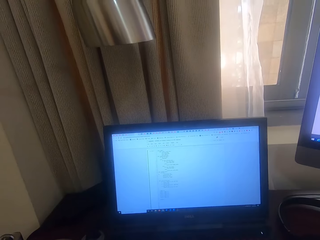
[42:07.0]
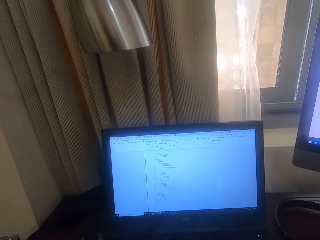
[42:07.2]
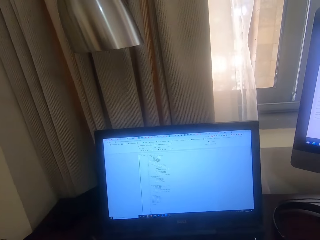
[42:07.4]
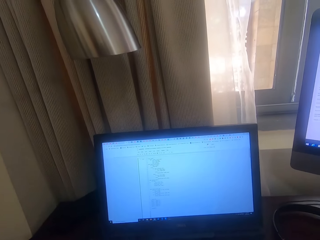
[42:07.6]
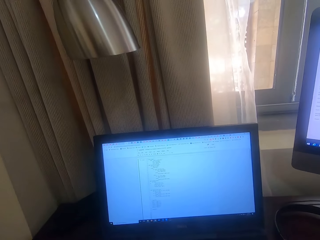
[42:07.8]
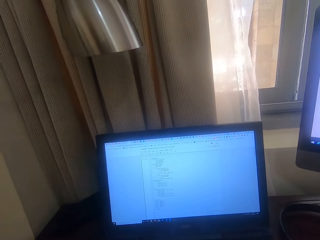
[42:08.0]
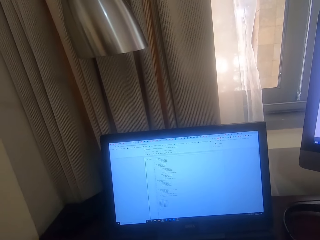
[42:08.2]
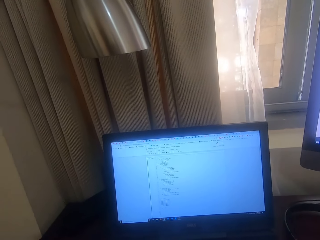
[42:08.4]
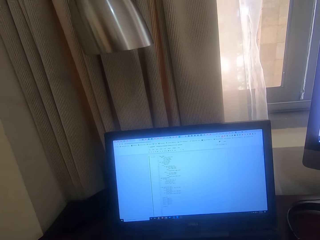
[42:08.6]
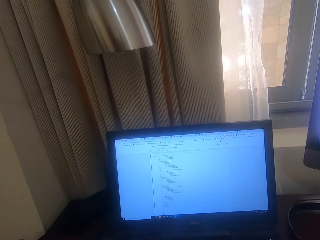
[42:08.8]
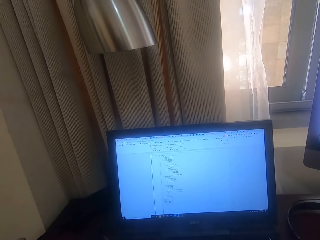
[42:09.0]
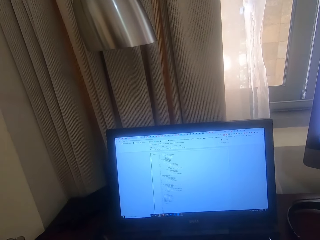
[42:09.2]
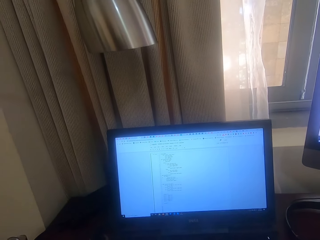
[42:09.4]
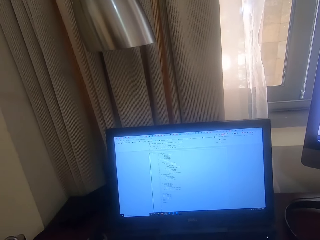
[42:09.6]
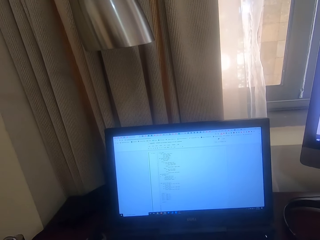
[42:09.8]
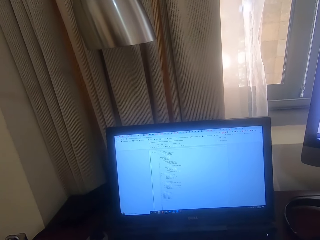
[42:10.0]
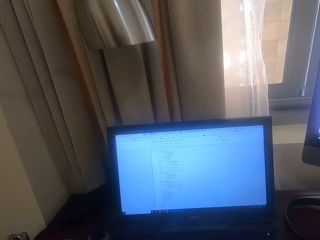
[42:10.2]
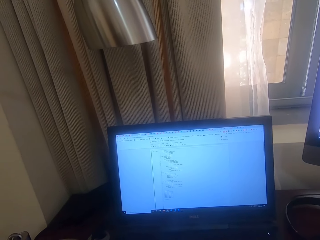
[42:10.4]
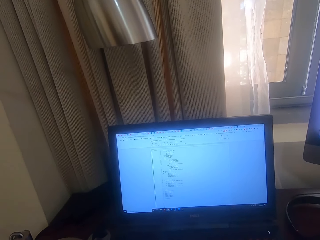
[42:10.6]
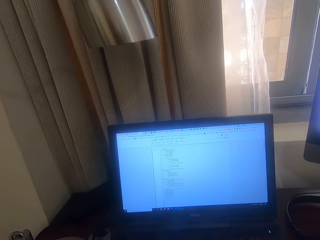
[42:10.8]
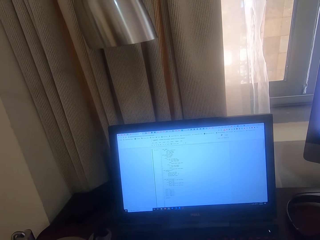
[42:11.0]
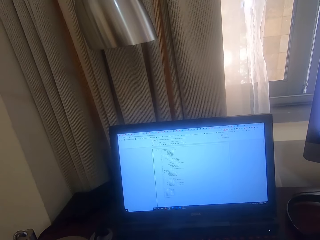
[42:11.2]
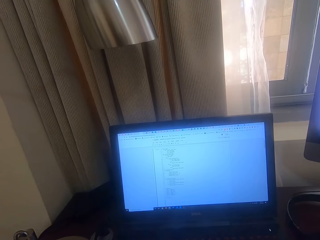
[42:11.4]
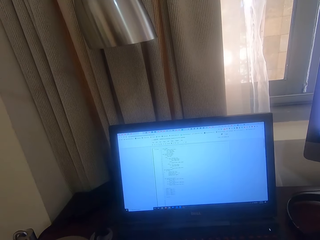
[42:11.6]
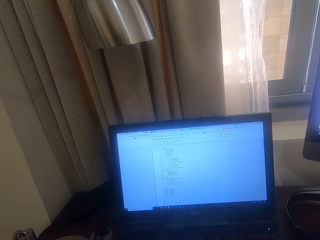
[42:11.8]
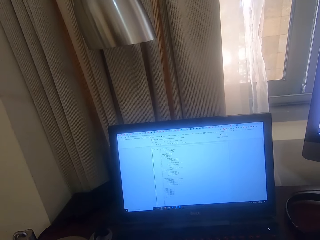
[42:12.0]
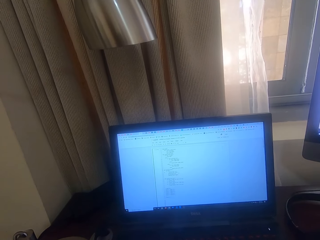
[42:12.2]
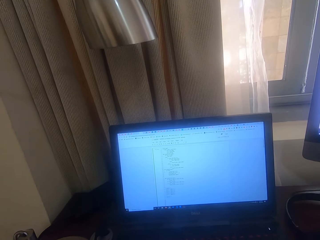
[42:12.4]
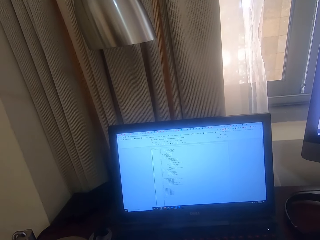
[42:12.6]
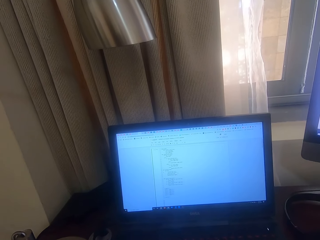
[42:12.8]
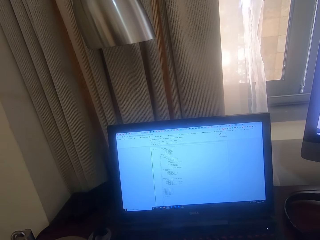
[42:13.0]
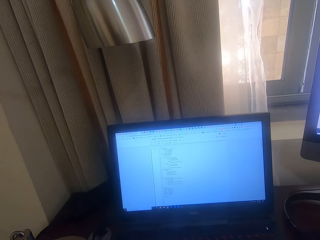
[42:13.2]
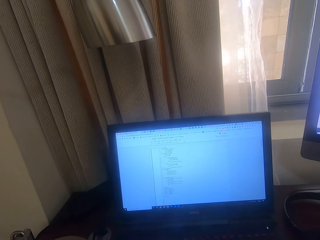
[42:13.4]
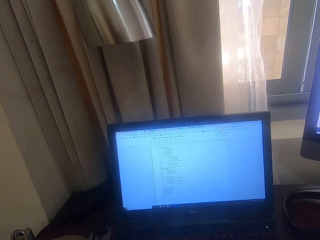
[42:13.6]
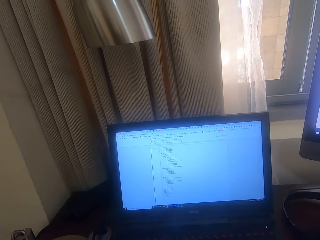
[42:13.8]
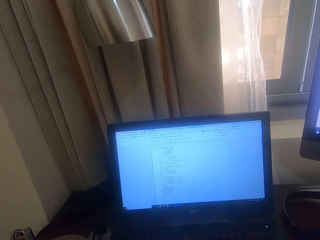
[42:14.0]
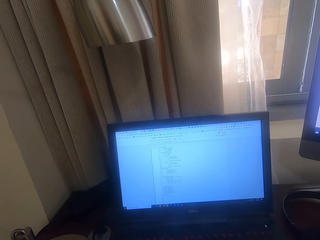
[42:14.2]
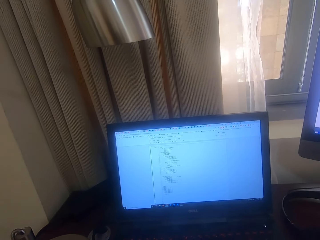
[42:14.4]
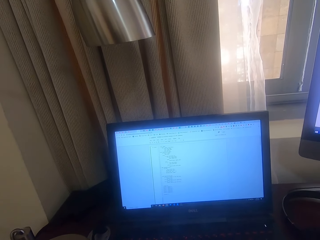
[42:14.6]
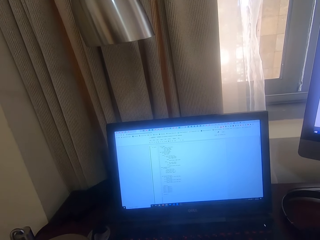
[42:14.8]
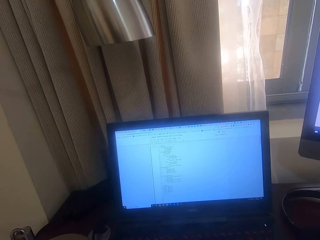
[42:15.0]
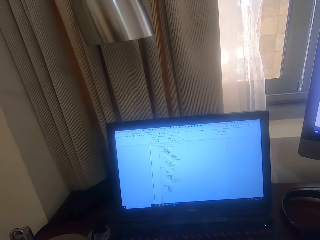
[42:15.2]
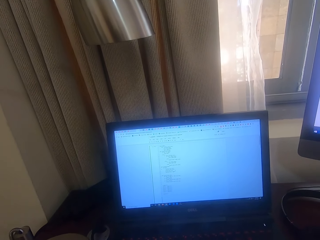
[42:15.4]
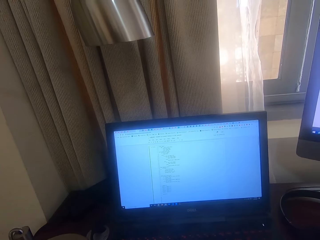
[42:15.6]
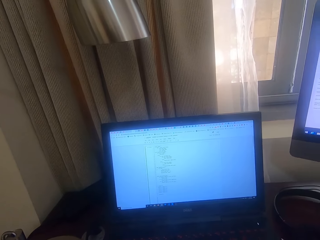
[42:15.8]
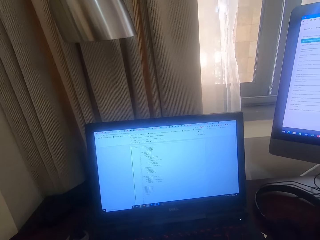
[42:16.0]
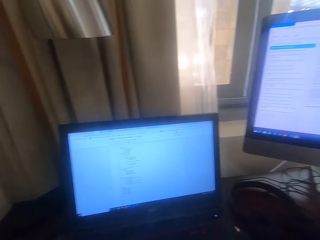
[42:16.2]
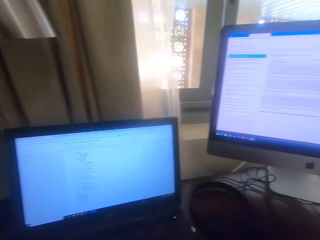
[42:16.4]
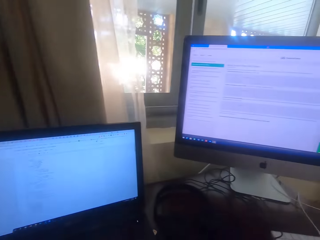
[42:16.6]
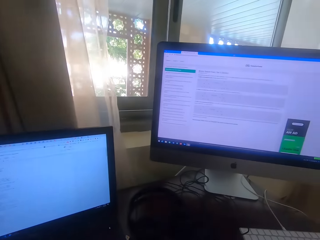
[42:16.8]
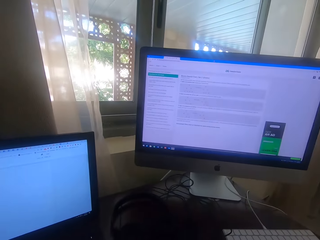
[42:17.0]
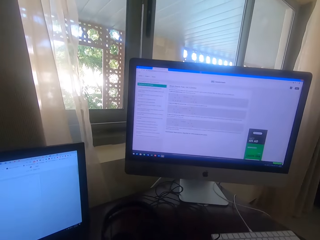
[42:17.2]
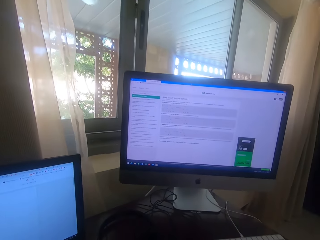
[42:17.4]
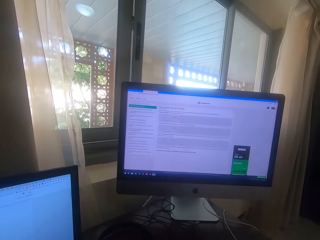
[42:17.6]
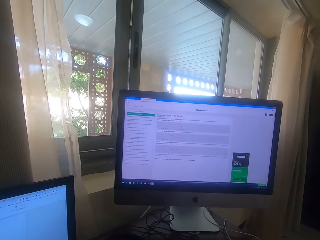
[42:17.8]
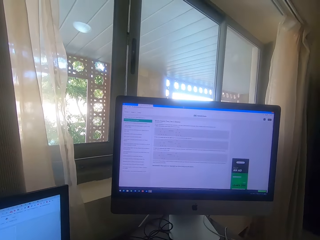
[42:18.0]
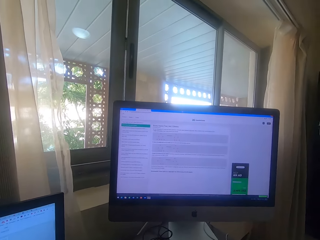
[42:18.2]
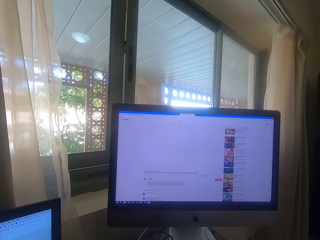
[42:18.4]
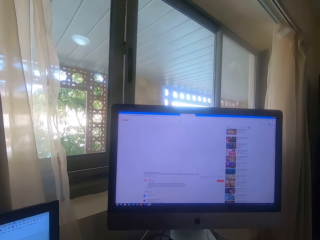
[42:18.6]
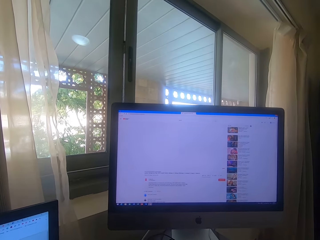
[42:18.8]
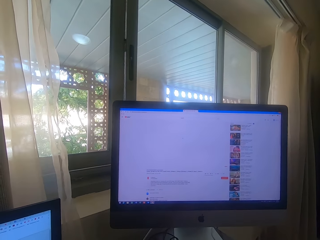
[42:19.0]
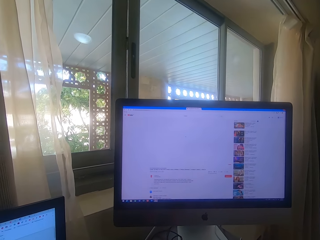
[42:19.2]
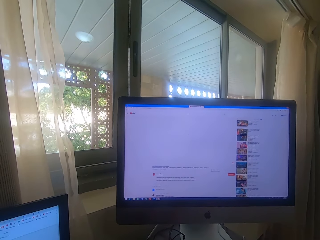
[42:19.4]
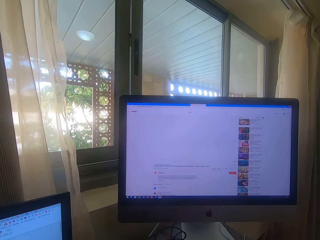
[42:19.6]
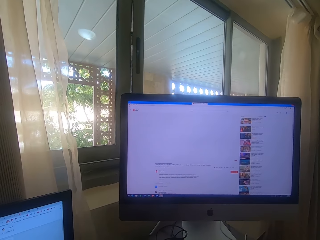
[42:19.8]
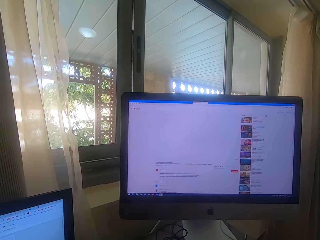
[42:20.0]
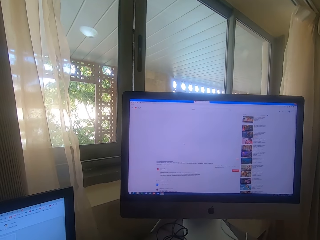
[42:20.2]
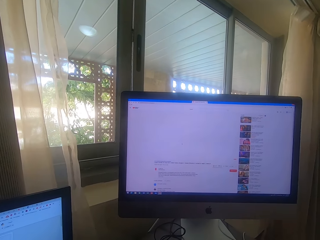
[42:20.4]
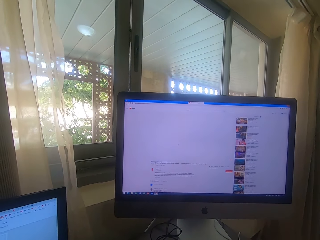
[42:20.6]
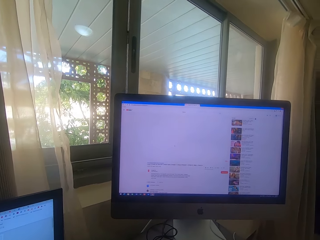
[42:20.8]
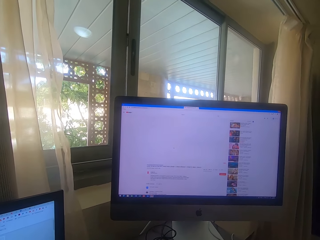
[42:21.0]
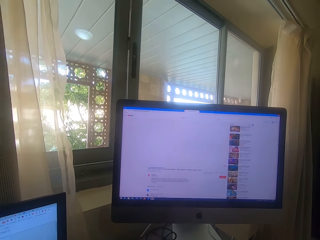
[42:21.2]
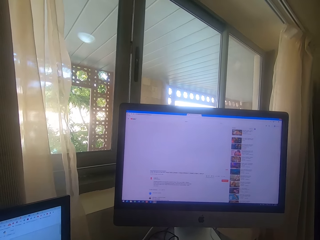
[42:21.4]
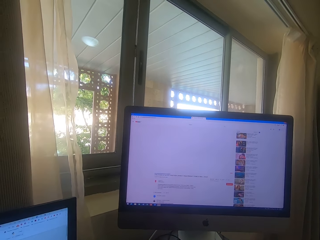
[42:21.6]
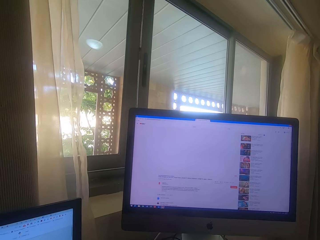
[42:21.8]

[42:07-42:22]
The camera wearer looks around. They look at the computer. They operate the desktop computer.

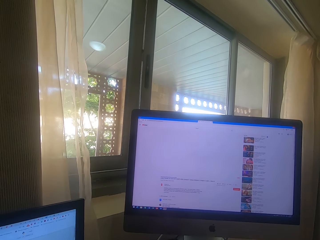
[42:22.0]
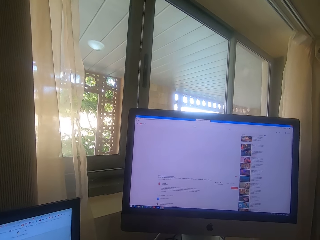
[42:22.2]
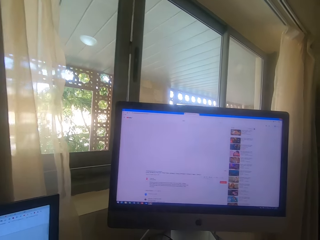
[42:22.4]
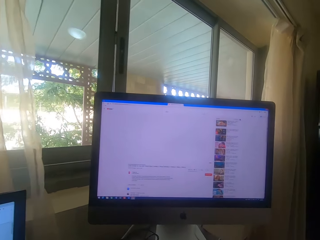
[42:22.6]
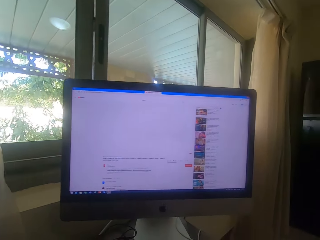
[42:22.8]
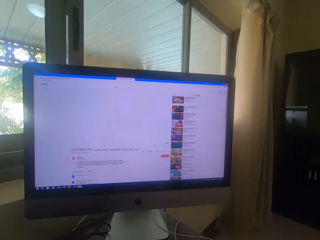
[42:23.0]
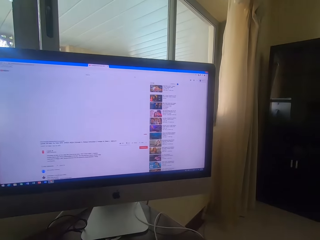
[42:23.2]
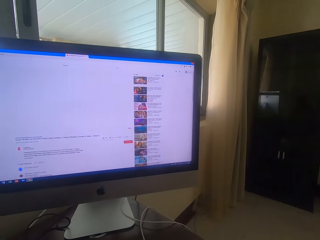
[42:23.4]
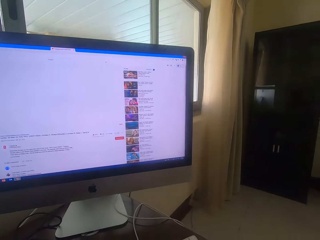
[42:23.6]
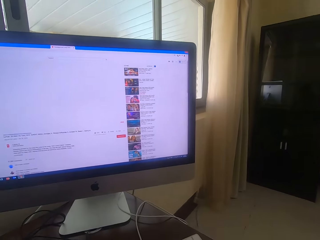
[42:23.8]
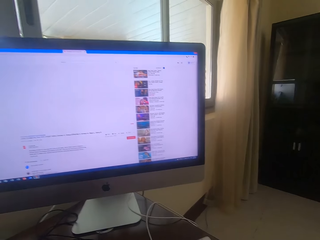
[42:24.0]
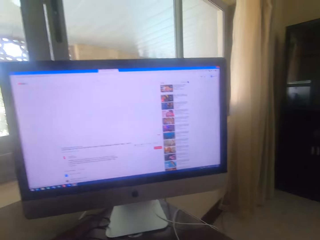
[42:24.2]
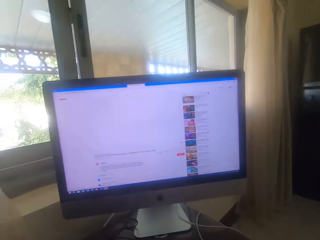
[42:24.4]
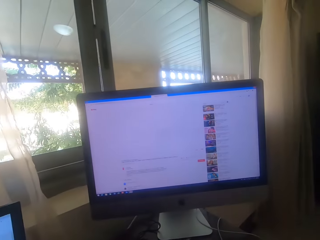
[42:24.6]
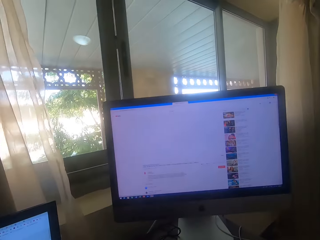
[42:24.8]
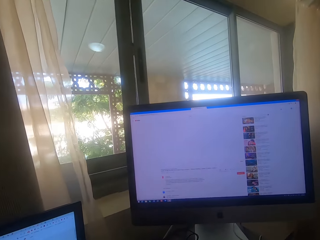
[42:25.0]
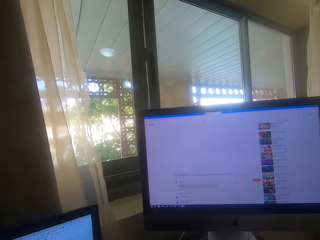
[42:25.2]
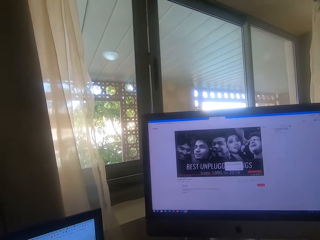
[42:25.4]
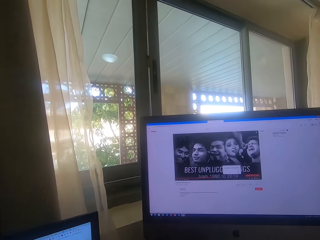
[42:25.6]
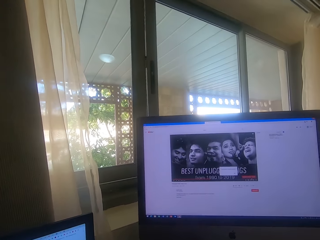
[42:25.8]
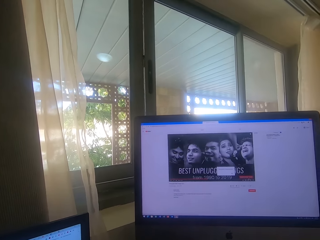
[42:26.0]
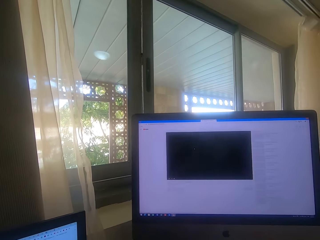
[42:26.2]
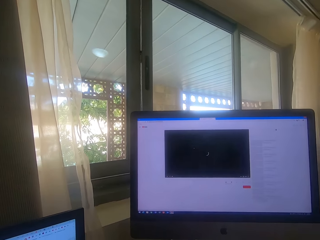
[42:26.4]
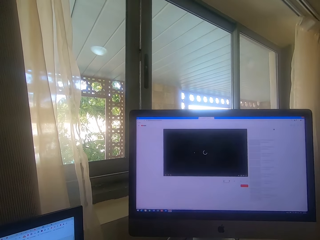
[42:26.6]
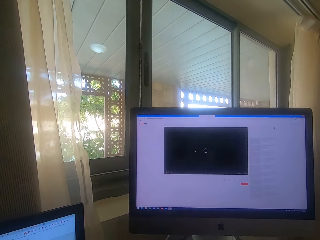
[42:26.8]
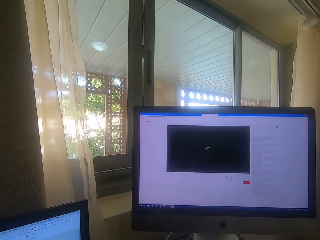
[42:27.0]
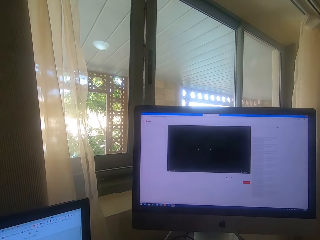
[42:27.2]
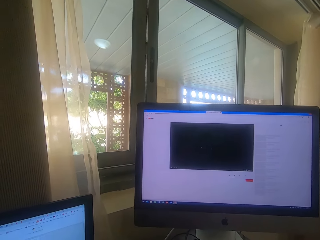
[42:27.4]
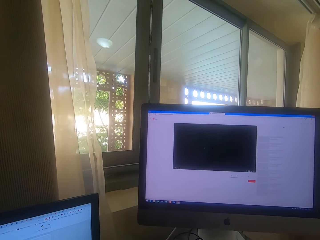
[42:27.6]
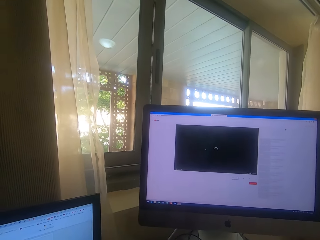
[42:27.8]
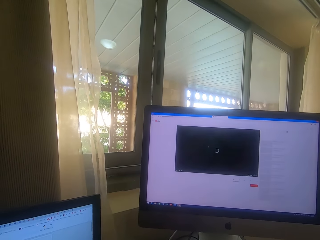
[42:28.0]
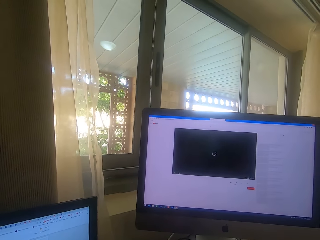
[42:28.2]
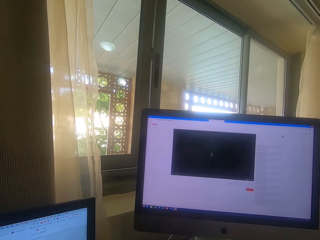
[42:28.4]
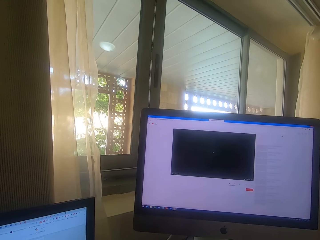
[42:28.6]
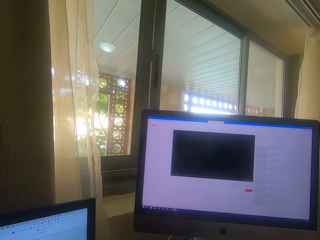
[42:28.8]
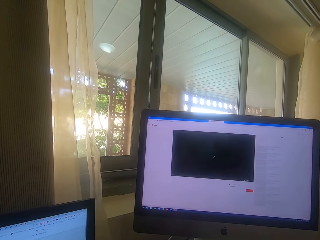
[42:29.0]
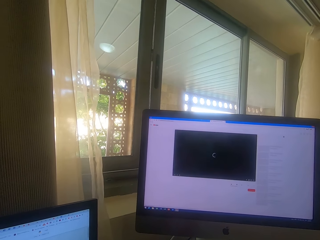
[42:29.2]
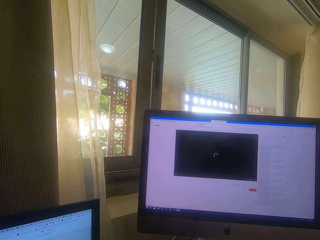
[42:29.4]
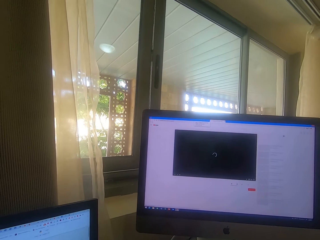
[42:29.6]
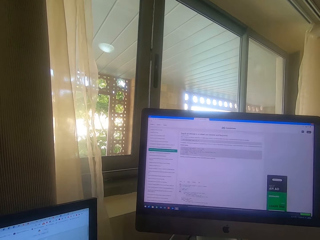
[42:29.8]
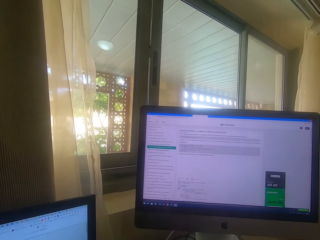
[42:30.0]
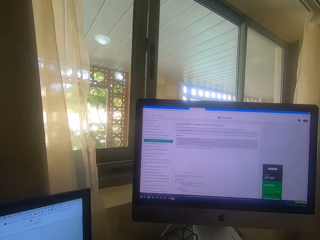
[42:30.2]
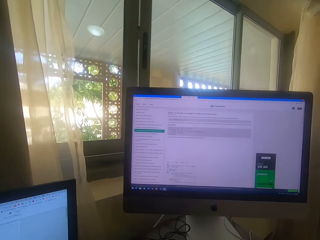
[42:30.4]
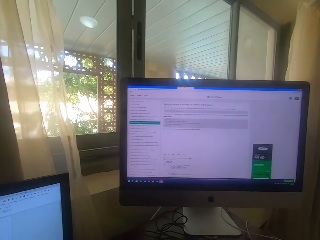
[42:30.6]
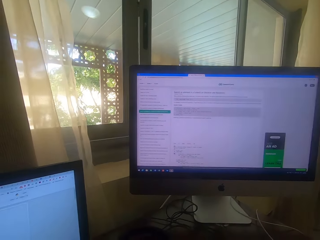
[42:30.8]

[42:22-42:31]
The camera wearer looks around. They operate a computer.
